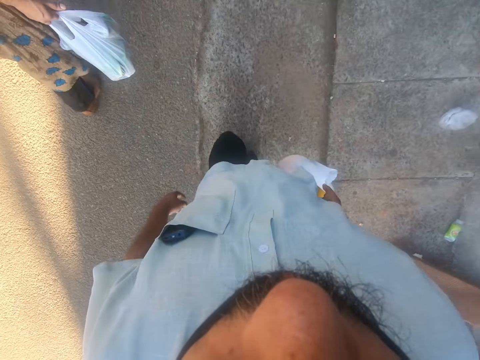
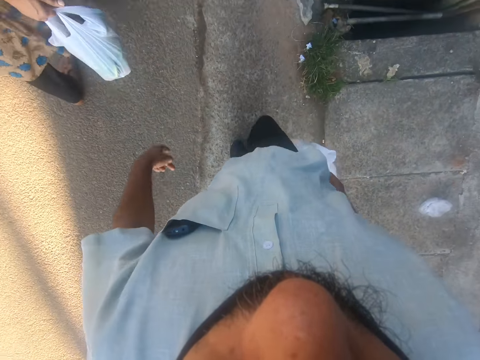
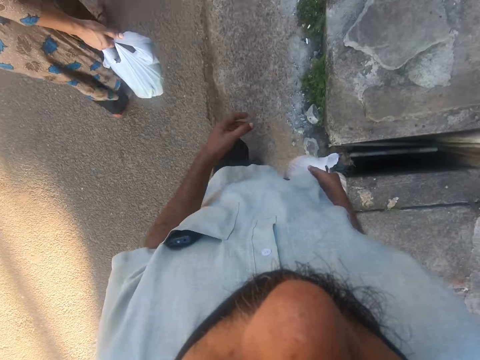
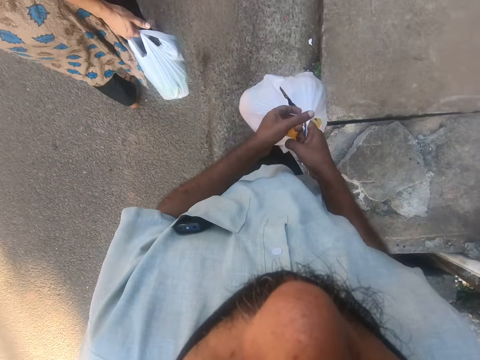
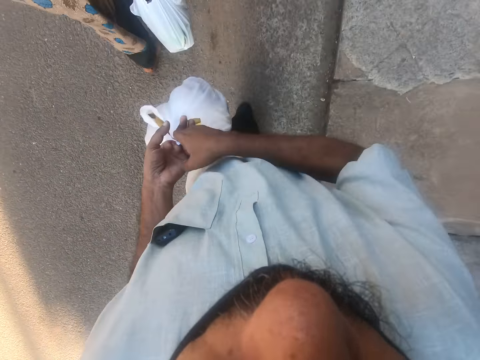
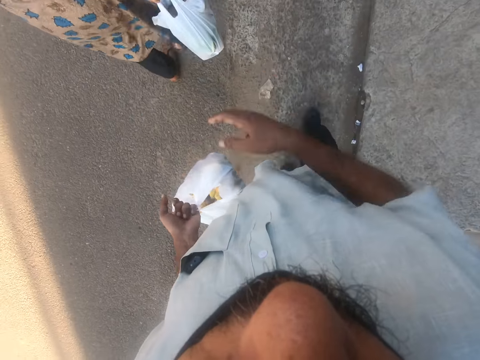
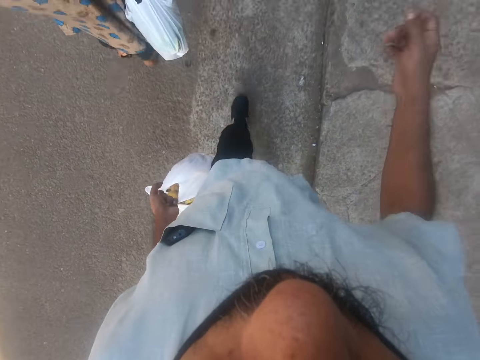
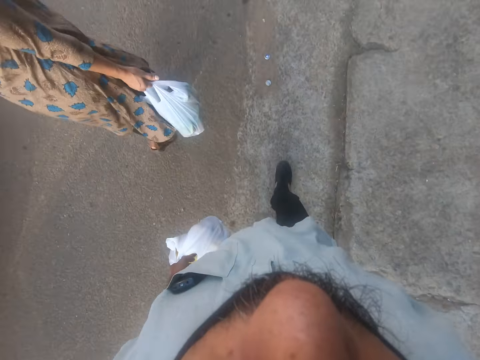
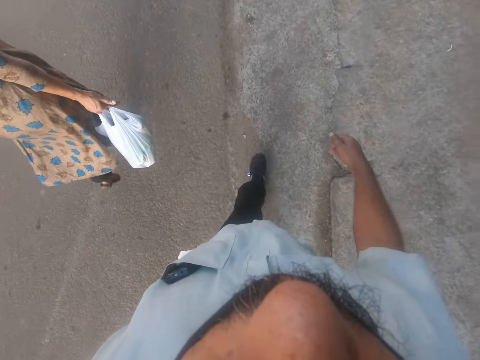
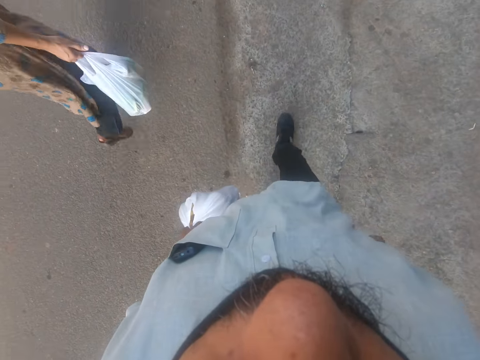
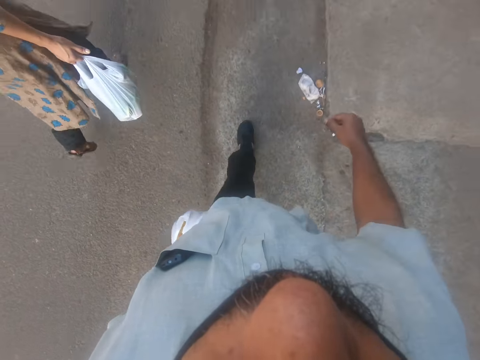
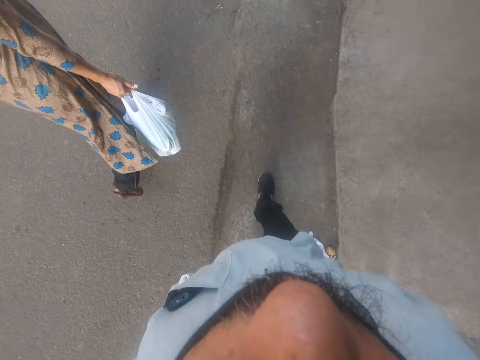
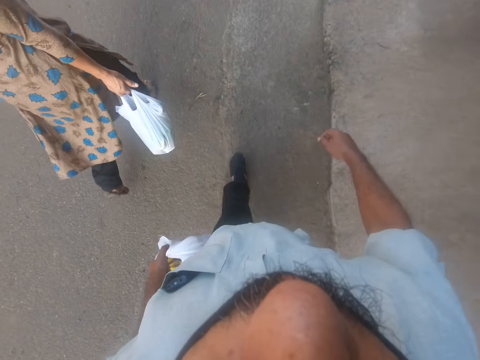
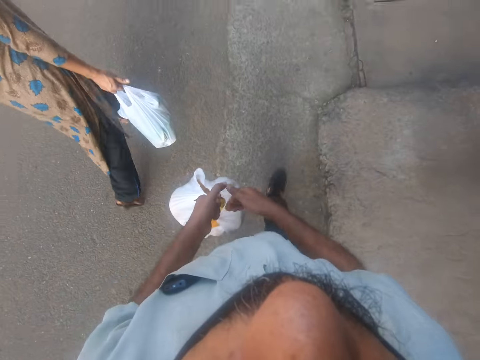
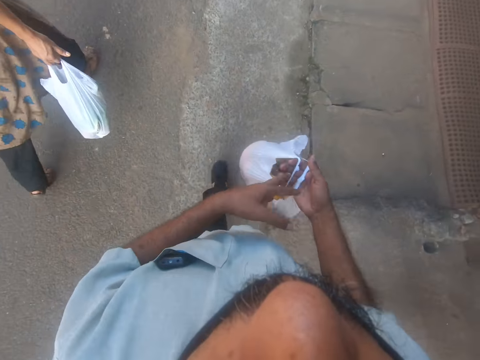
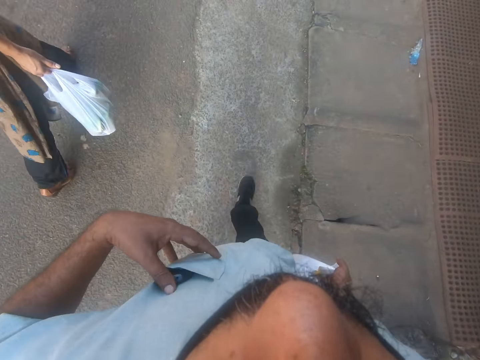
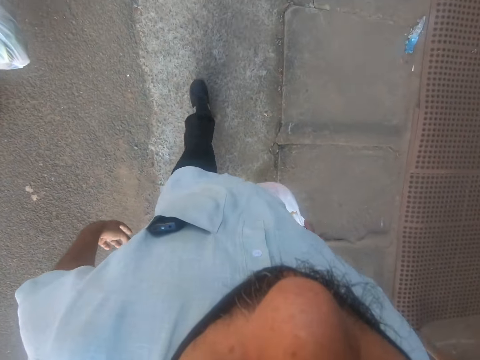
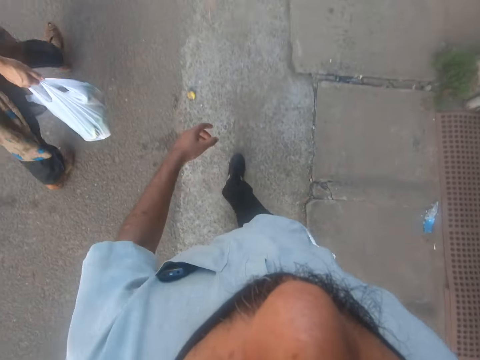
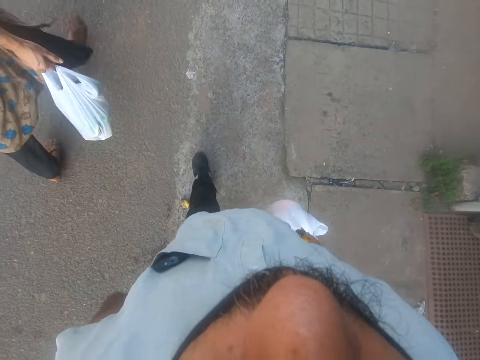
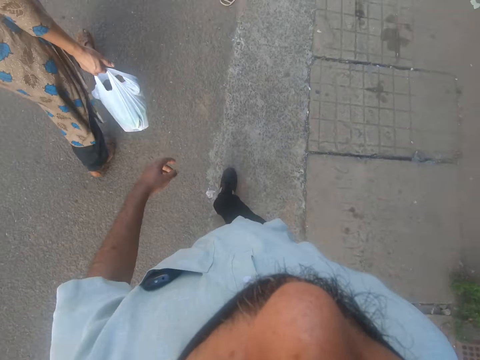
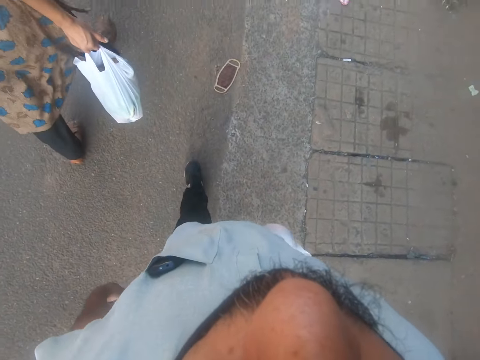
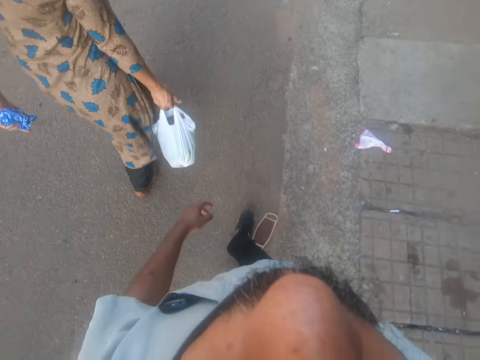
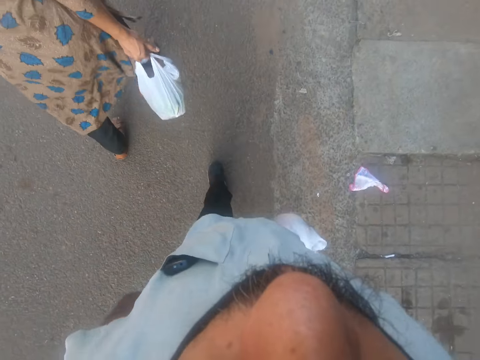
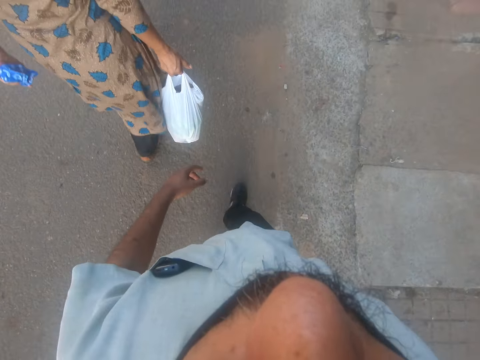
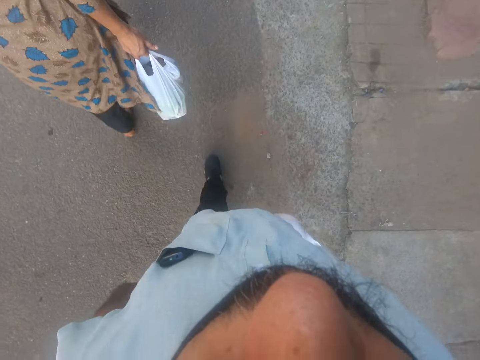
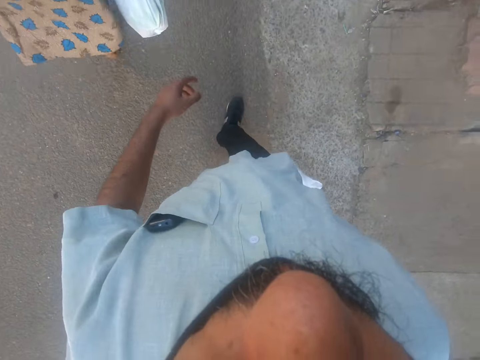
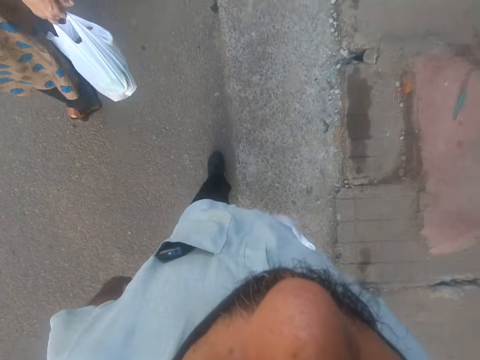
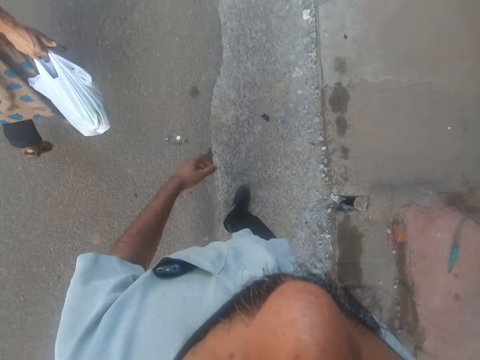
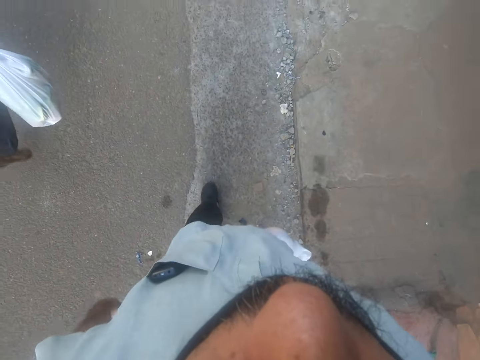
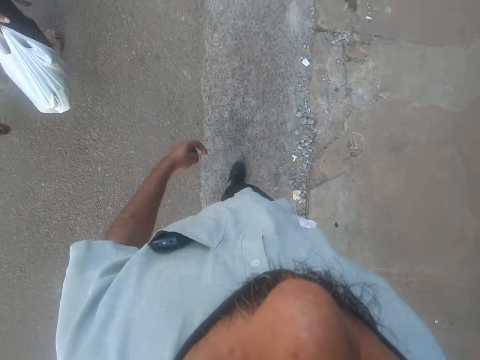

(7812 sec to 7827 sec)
The camera wearer passes the nylon from his right hand to his left hand while walking. He walks forward. He returns the nylon to his right hand while walking. He touches a phone in his pocket.

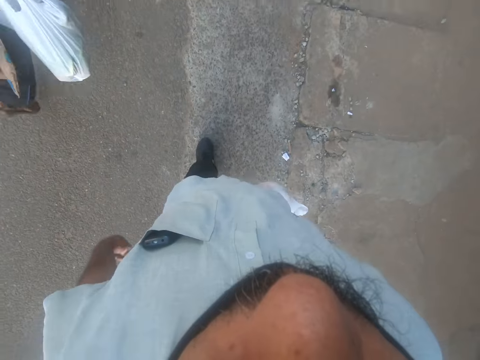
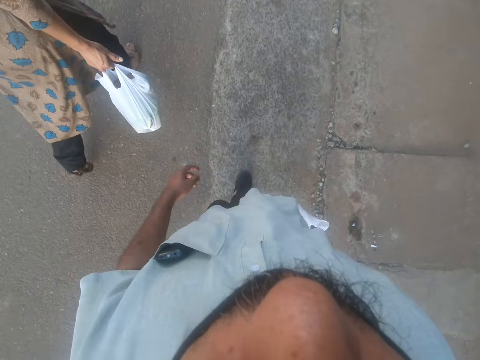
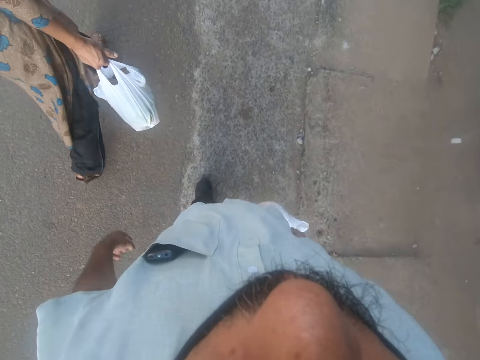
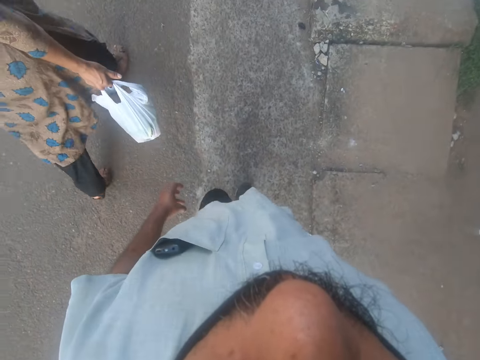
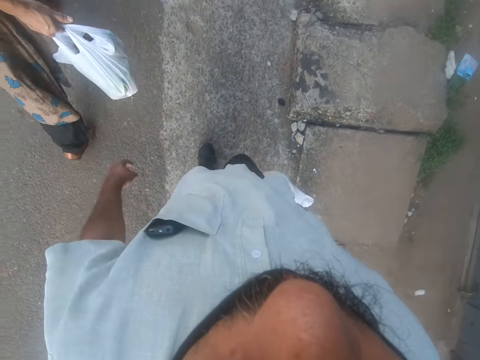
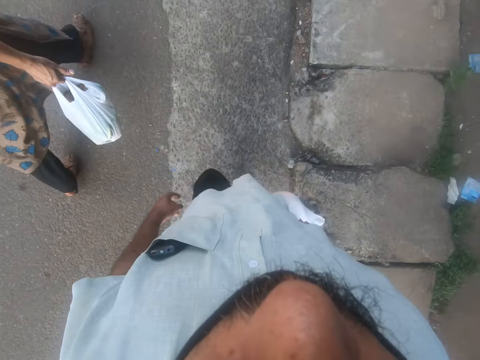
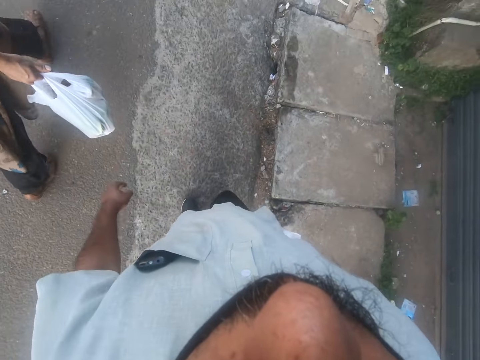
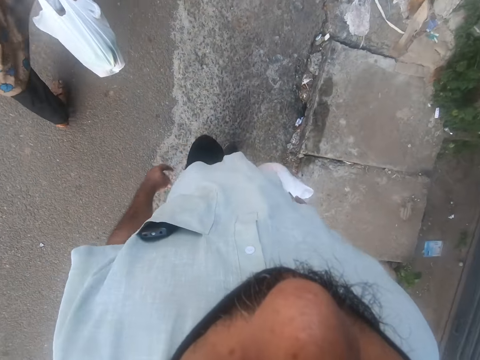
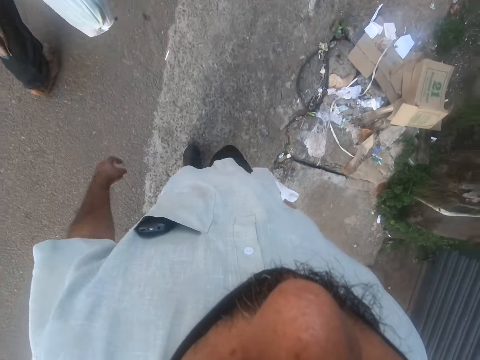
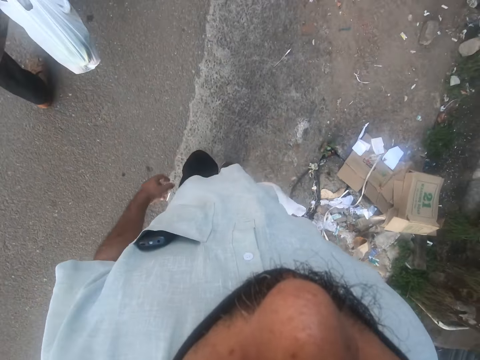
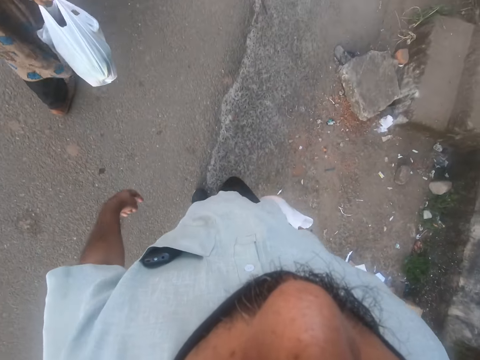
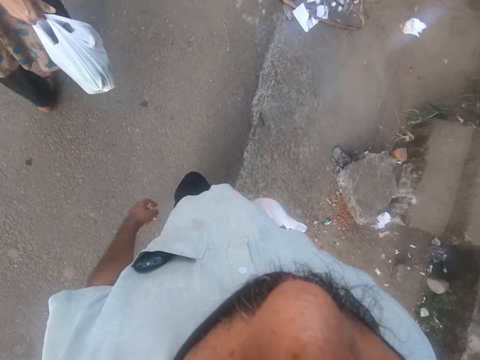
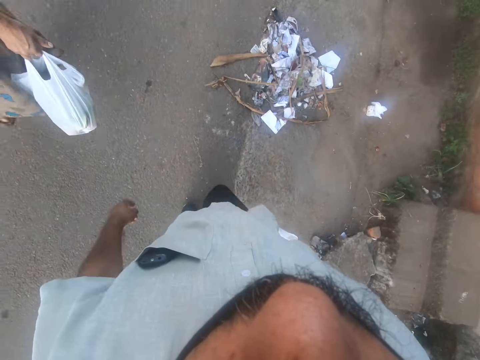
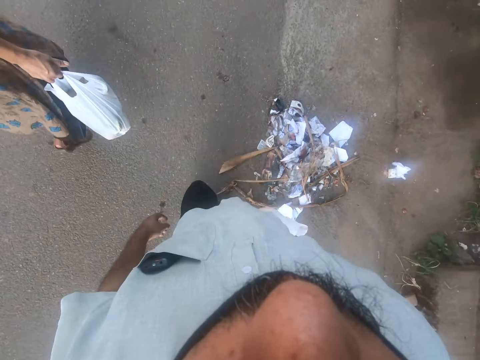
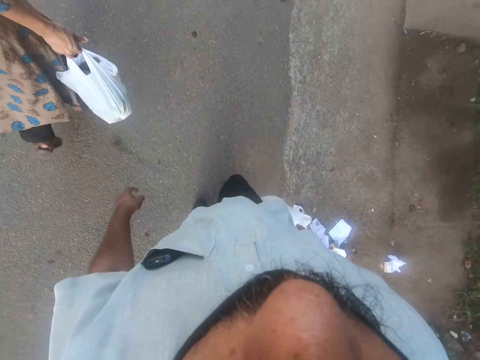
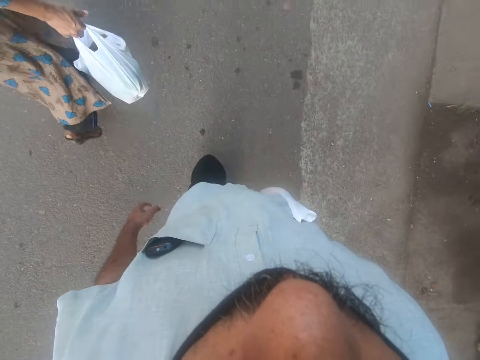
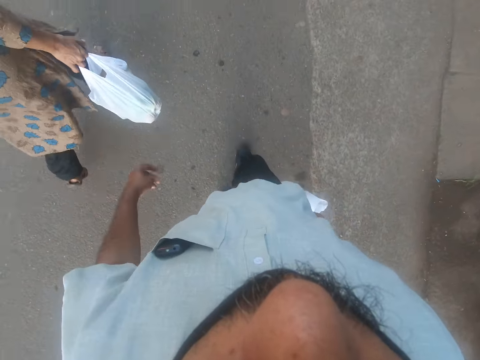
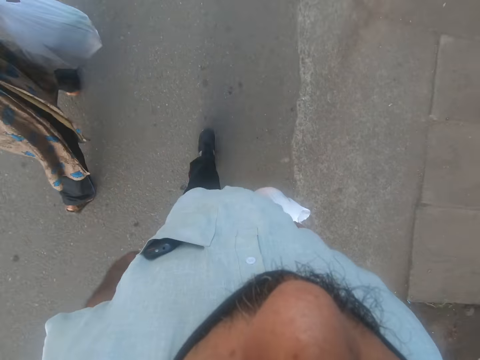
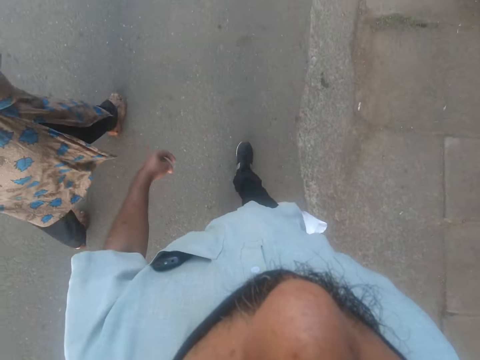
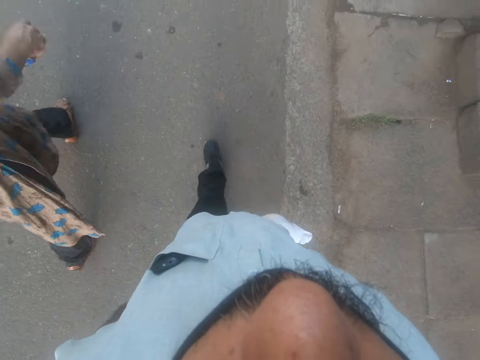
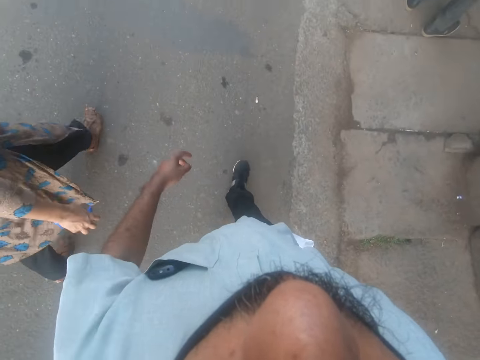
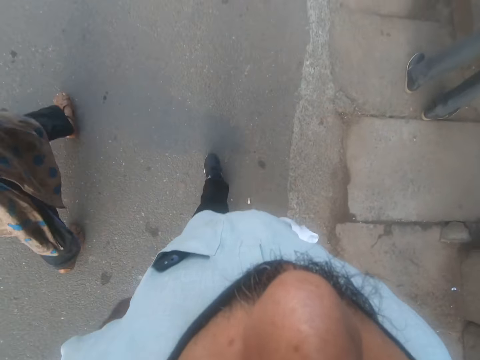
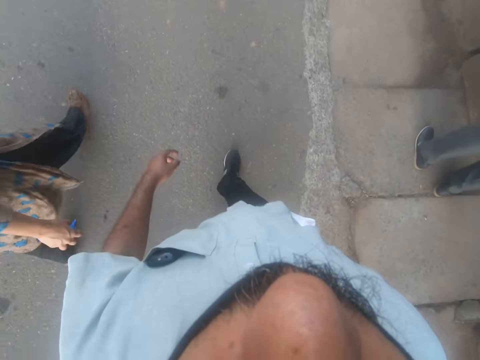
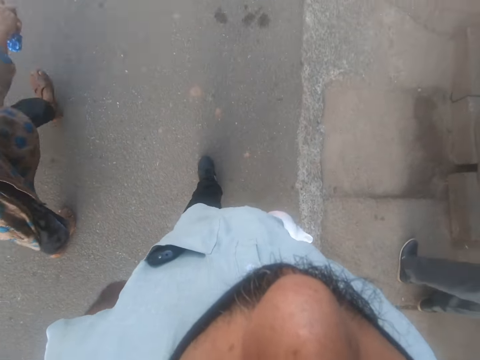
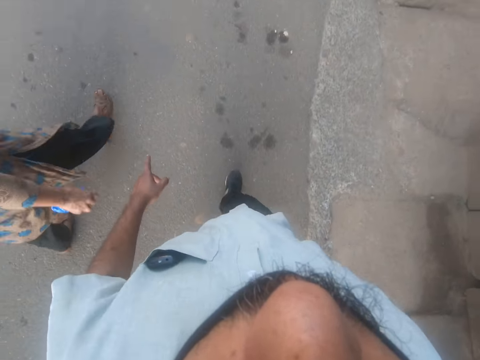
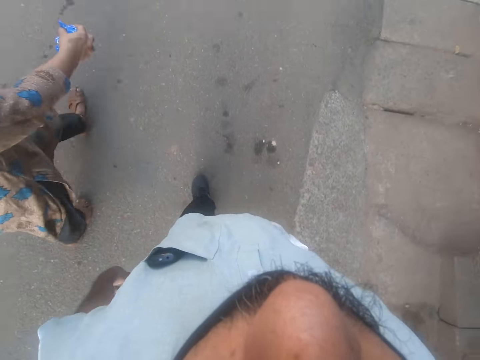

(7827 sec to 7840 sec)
A woman switches a polythene bag from her right hand to the left hand. The woman walks forward.
